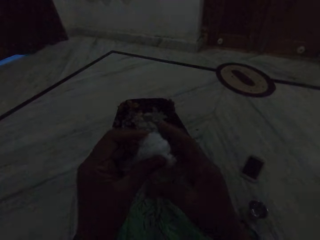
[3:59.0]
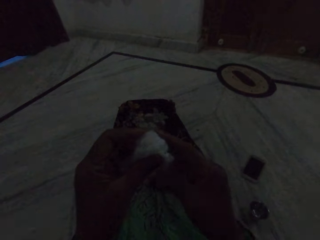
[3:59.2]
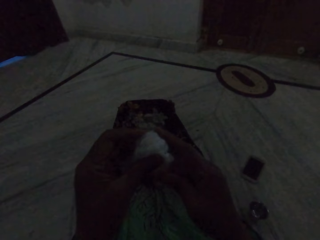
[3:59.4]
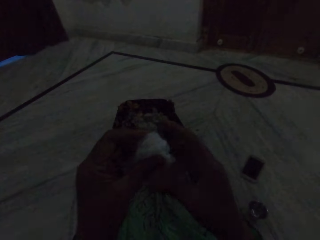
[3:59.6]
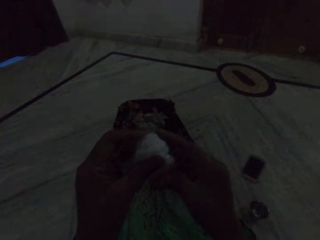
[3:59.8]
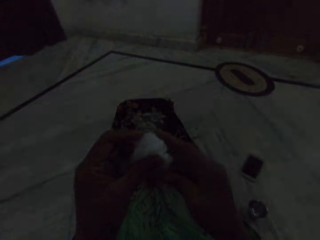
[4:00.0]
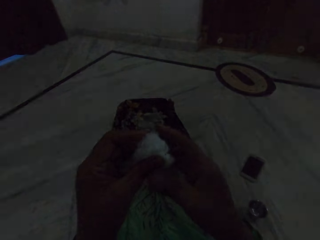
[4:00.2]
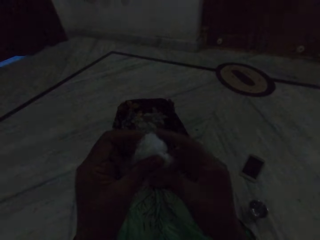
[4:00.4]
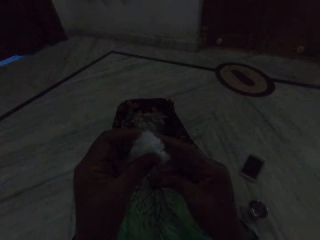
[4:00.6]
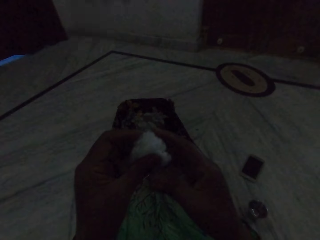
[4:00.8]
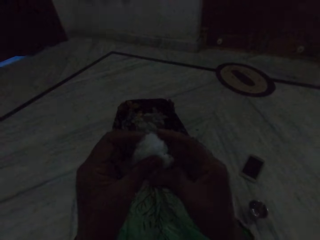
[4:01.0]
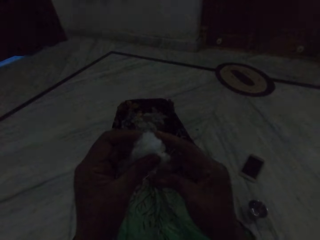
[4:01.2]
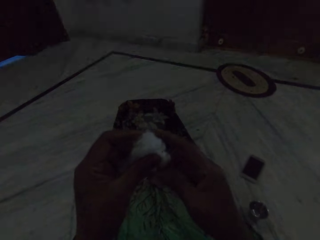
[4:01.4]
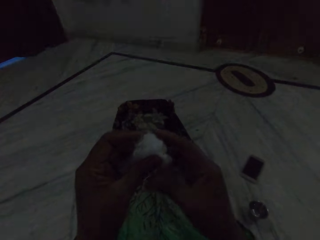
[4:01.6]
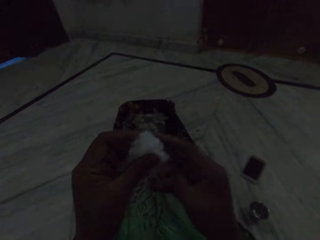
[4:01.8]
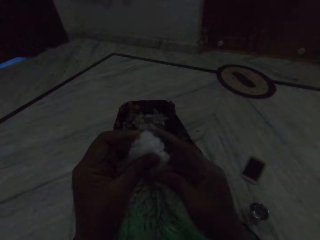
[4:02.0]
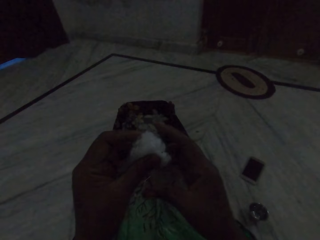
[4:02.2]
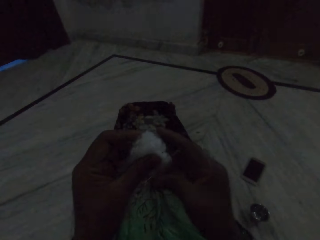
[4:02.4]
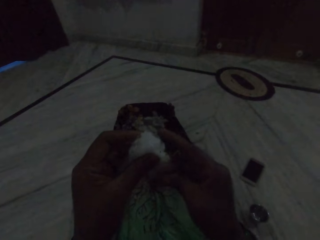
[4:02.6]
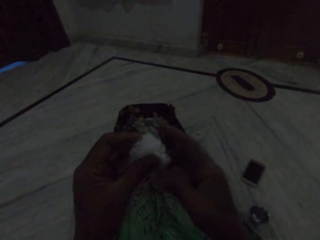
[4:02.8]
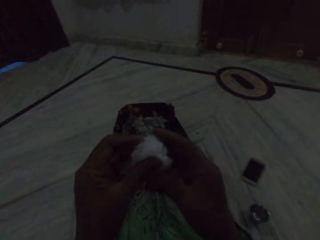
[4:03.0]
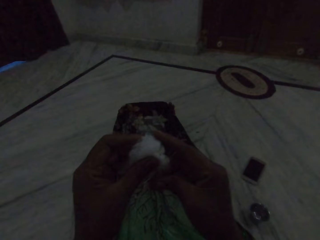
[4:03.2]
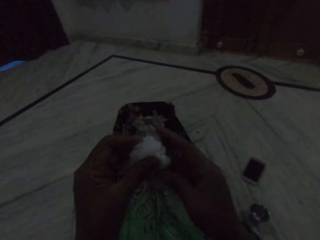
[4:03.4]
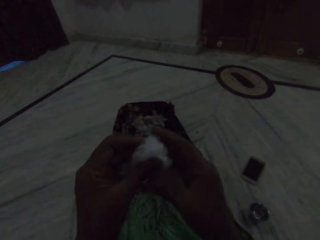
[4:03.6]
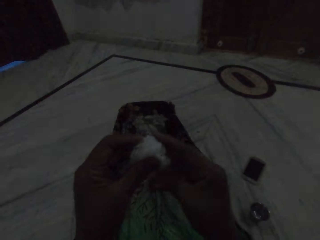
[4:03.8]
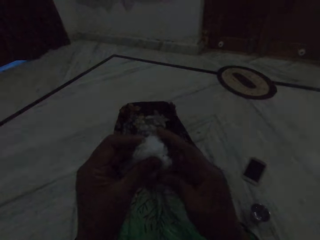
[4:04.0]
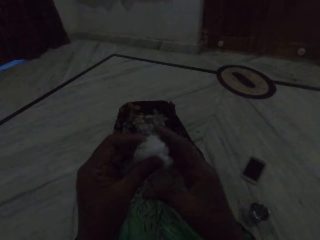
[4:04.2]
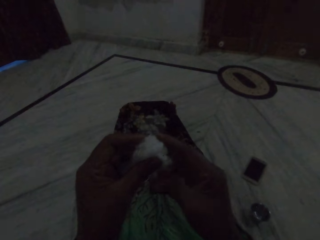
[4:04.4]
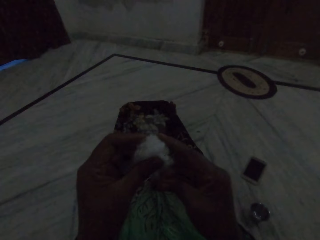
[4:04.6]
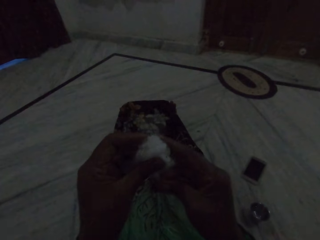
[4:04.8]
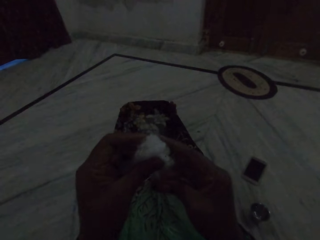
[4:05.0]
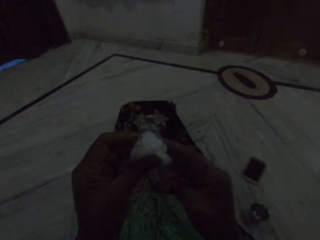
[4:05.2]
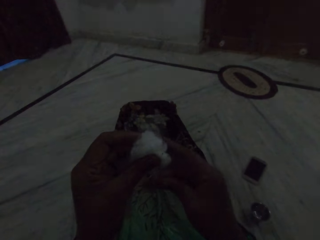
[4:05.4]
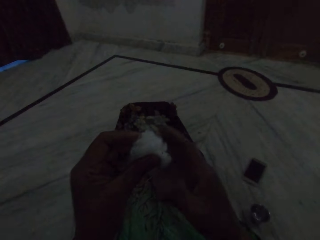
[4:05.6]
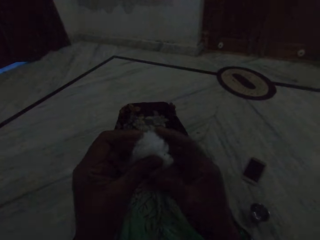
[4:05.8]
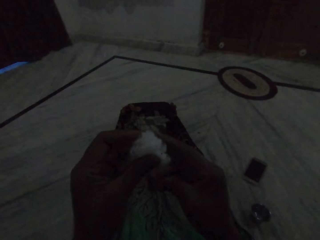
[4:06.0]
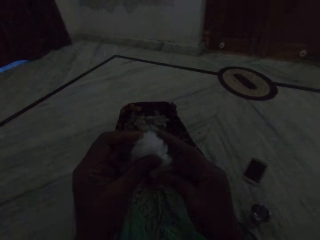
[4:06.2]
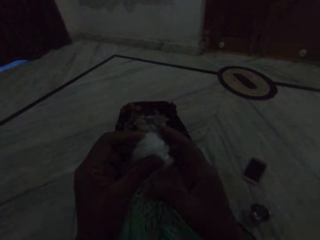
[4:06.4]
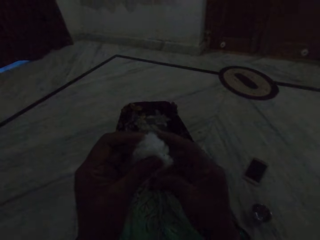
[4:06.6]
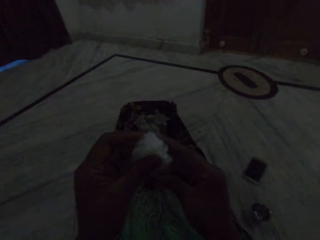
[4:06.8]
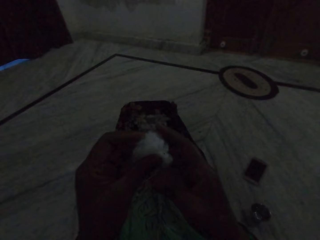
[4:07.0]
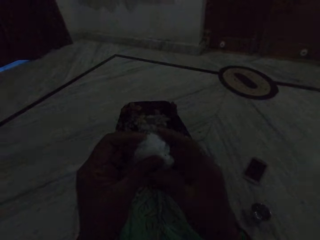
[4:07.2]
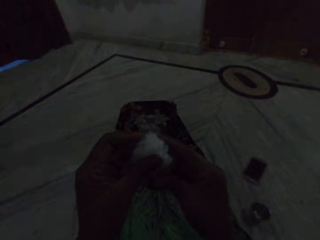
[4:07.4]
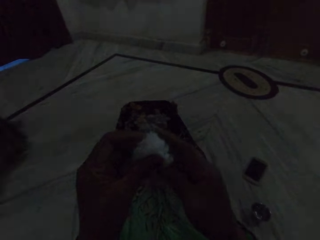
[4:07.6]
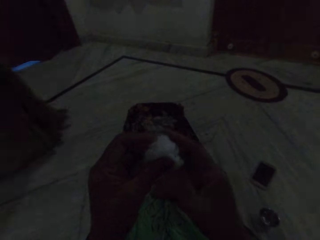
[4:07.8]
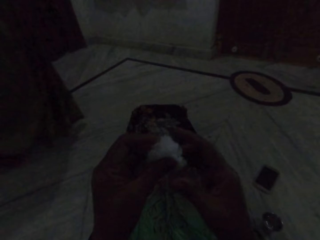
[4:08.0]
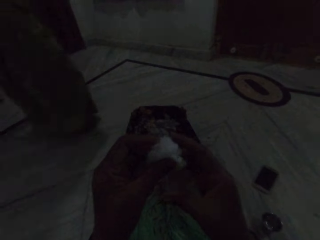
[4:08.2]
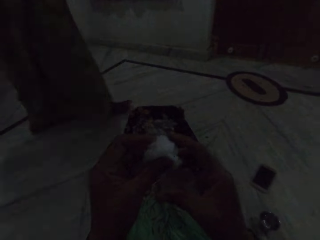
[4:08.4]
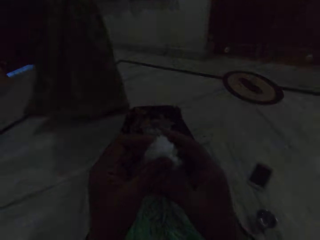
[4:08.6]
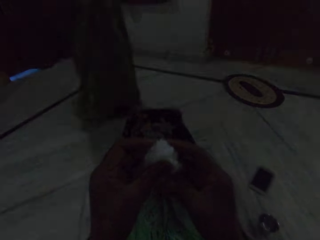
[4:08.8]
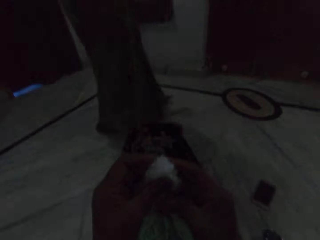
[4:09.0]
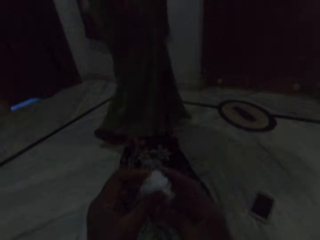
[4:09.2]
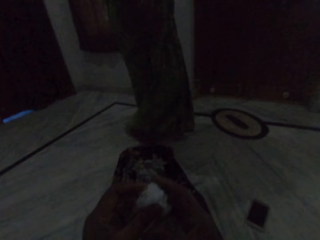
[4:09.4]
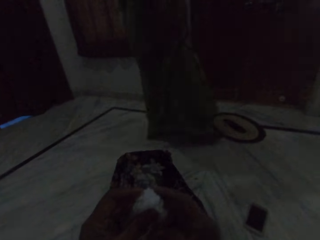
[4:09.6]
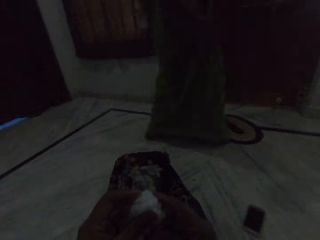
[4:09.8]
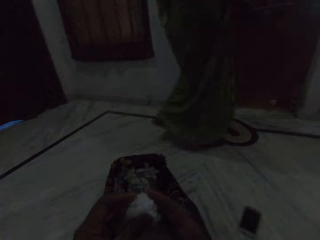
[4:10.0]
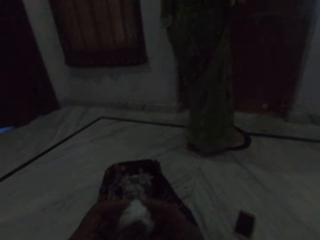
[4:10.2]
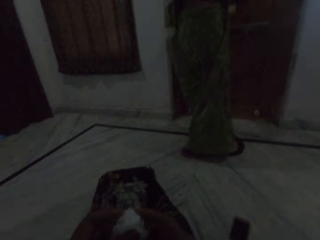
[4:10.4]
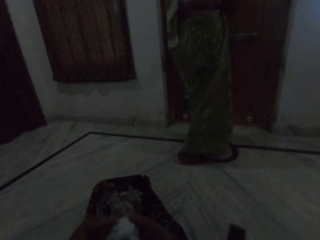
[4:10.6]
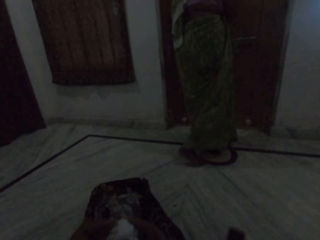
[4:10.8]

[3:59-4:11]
The camera wearer spins the cotton. A woman walks around the house. The camera wearer makes thread out of cotton fibre.

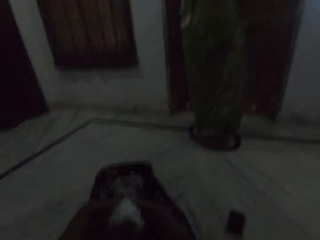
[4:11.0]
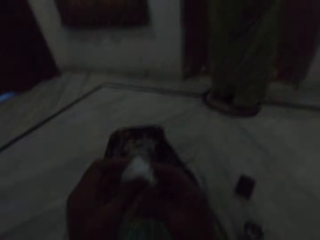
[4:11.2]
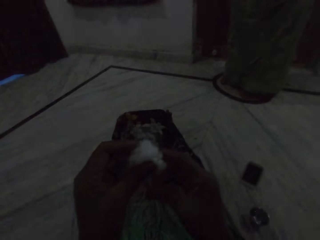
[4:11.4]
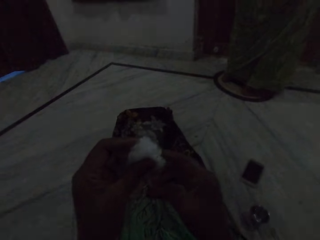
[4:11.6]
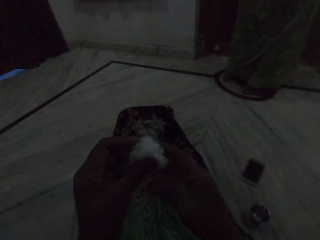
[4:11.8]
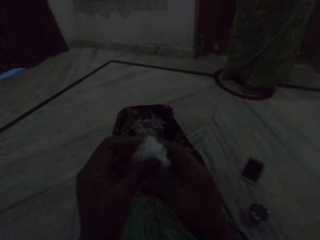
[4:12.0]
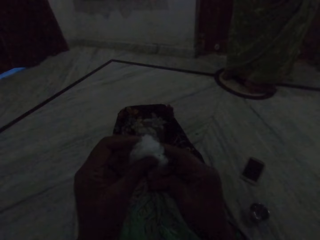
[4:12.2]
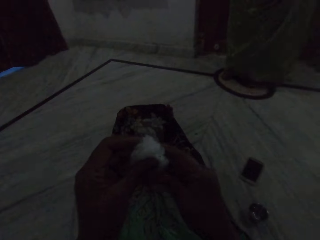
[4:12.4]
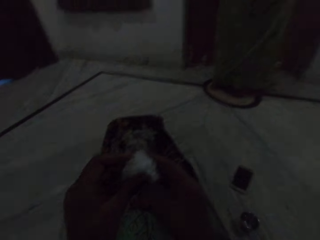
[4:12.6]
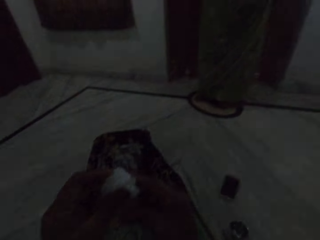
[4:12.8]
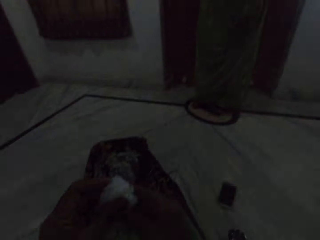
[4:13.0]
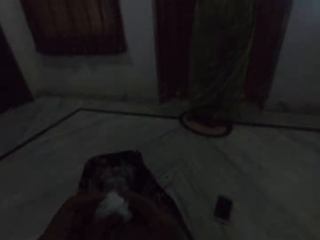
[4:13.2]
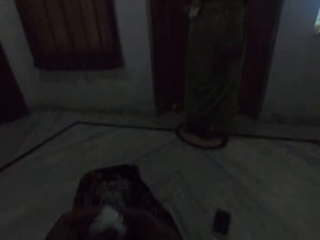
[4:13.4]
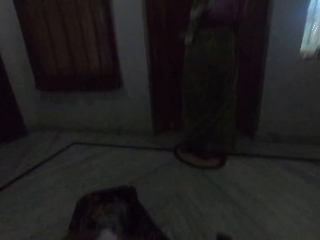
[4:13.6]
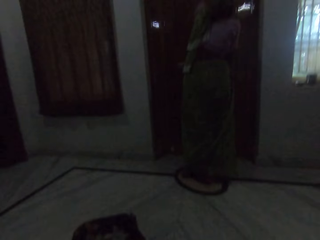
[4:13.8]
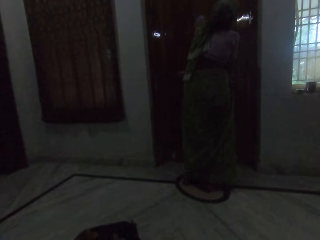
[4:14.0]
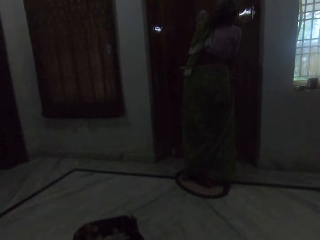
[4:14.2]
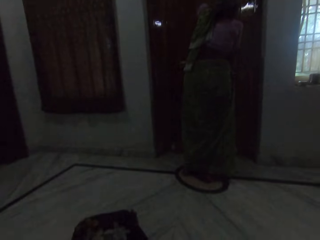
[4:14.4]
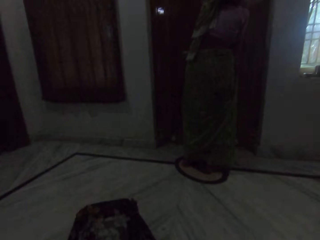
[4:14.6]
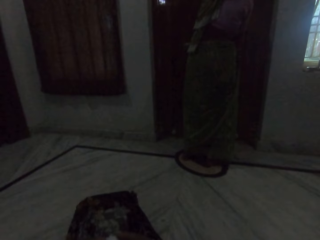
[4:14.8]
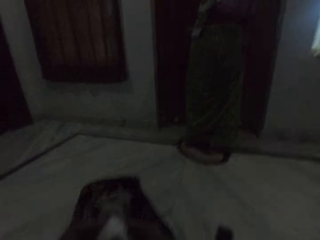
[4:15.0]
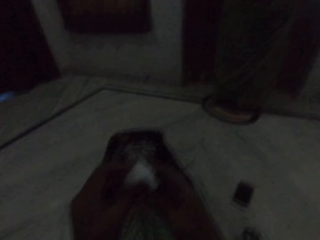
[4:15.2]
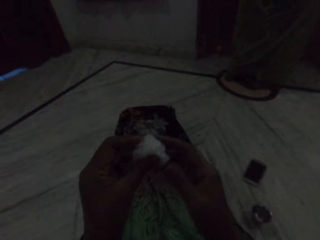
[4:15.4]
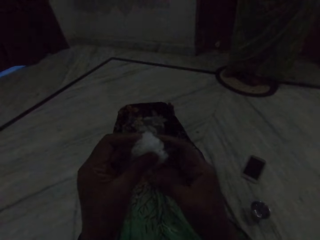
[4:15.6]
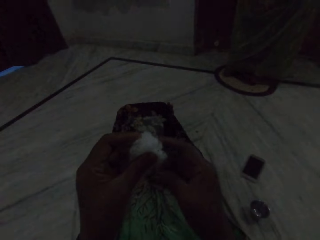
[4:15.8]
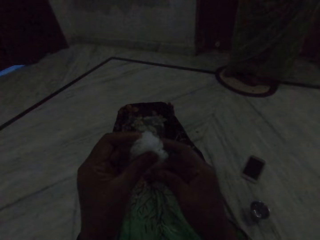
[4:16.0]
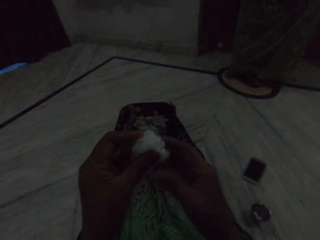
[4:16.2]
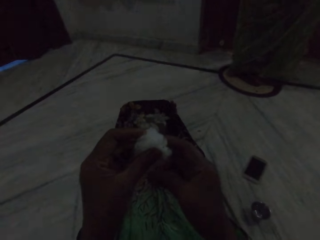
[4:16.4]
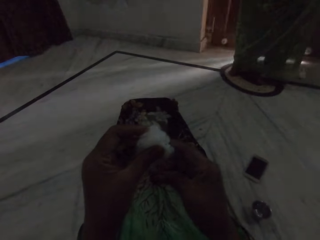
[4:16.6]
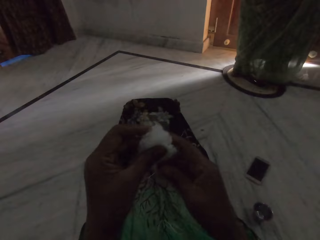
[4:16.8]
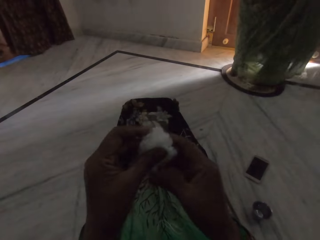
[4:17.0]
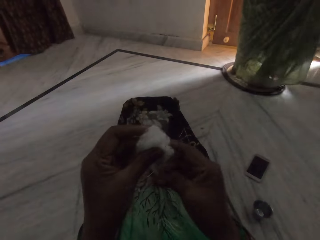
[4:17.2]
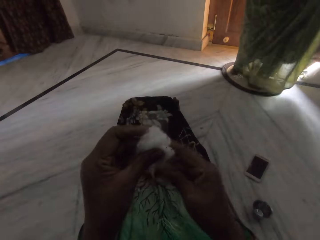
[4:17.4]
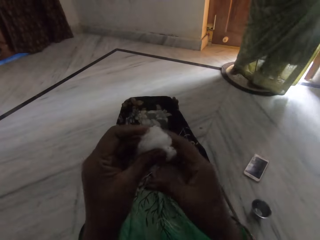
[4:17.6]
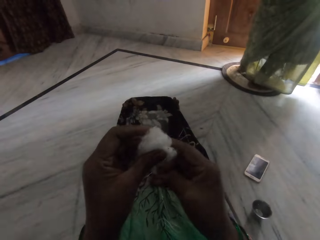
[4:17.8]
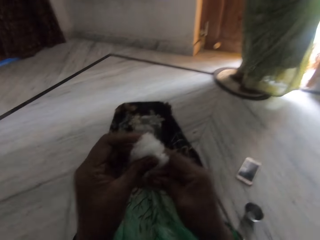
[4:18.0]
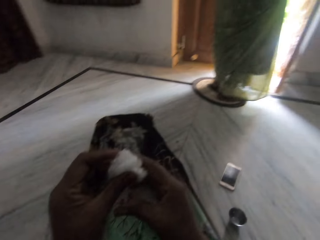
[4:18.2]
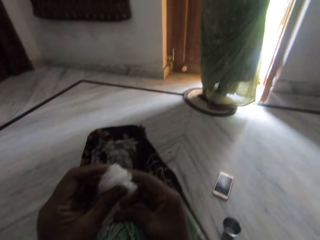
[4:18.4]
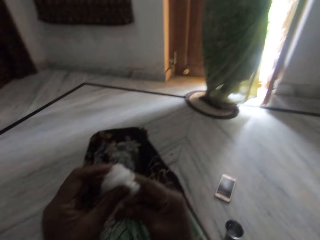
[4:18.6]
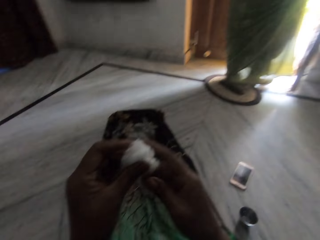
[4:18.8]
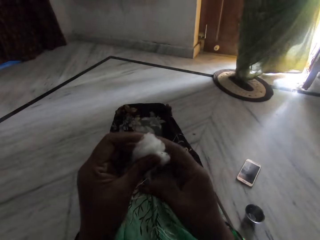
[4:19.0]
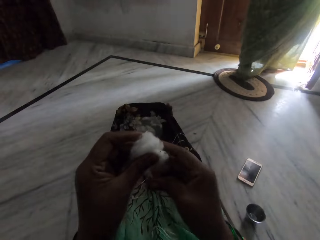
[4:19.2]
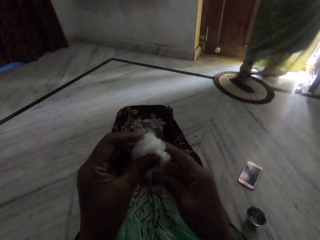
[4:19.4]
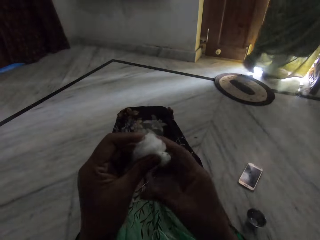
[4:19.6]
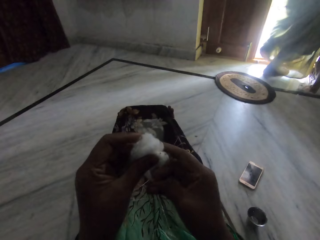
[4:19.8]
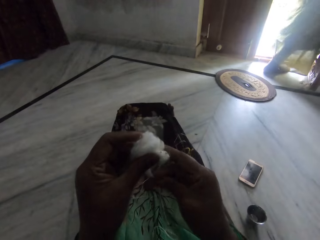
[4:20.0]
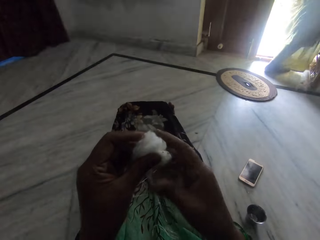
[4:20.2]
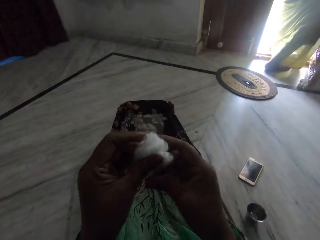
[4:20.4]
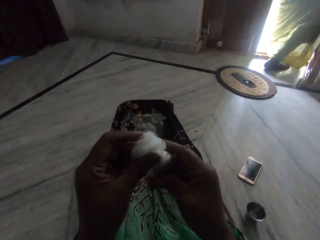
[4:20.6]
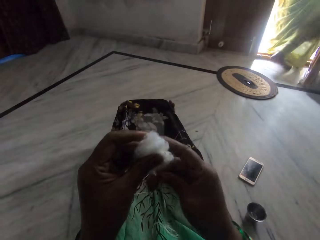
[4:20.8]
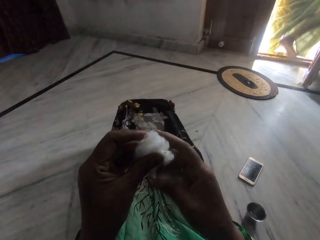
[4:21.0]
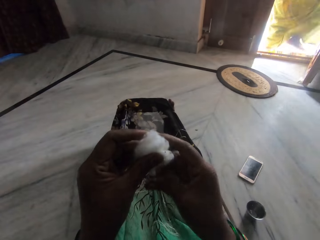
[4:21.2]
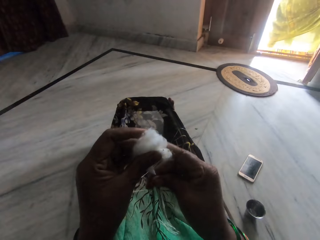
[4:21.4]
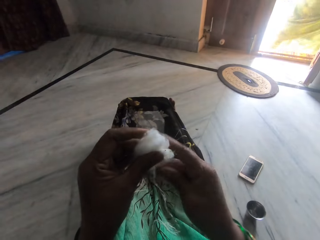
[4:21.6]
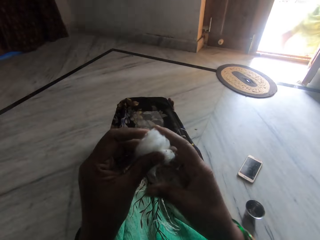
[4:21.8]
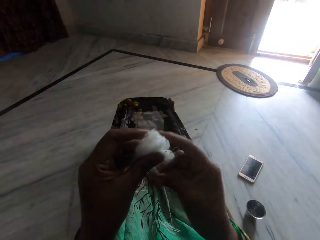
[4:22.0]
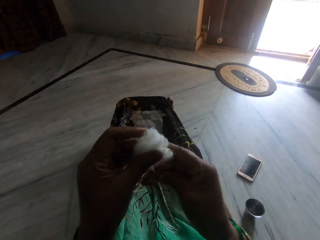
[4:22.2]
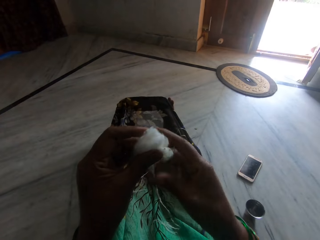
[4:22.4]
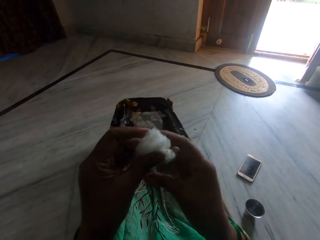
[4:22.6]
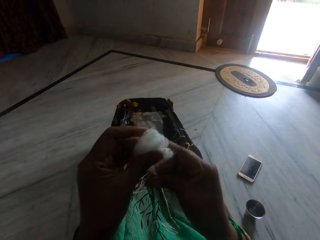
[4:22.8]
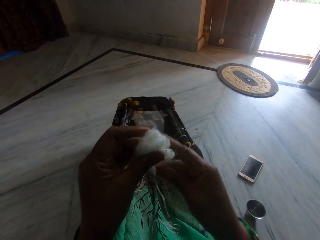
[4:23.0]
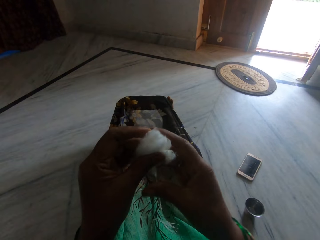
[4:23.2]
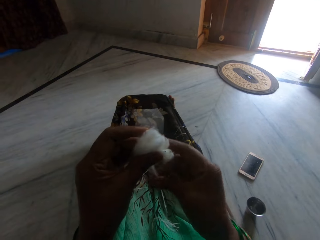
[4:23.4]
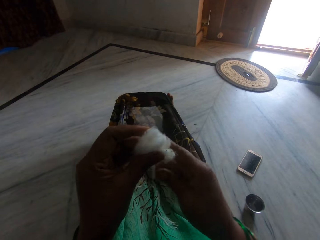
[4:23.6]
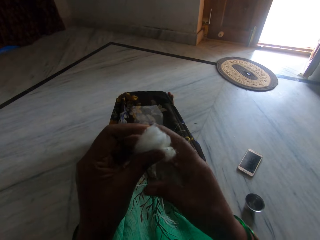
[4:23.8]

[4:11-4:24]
The woman holds the door. The camera wearer makes thread out of cotton fibre. They look at the door. They make thread out of cotton fibre. The woman opens the door. The camera wearer makes thread out of cotton fibre. The woman walks outside the house. The camera wearer makes thread out of cotton fibre.
